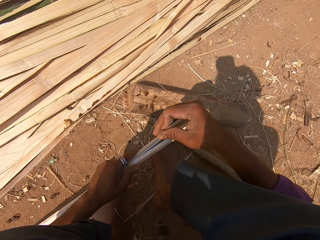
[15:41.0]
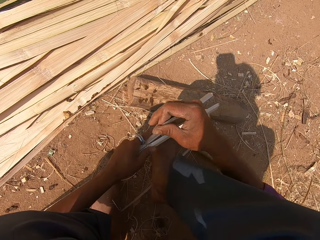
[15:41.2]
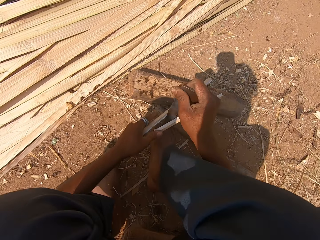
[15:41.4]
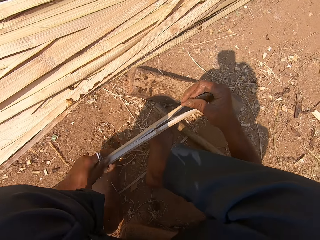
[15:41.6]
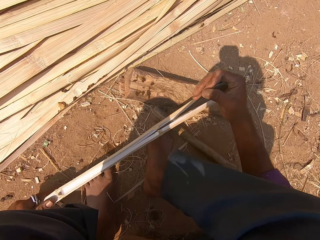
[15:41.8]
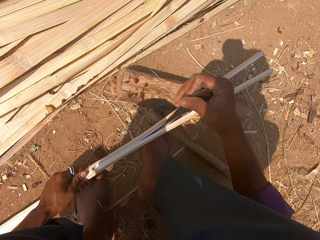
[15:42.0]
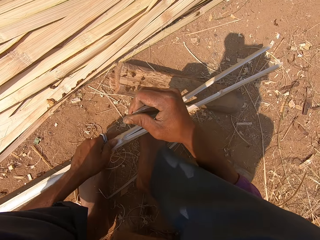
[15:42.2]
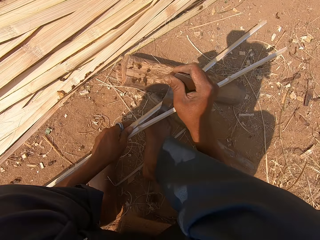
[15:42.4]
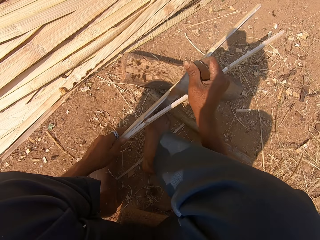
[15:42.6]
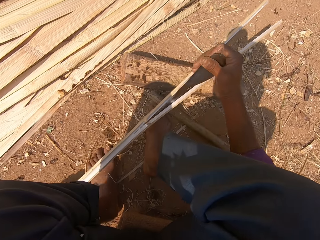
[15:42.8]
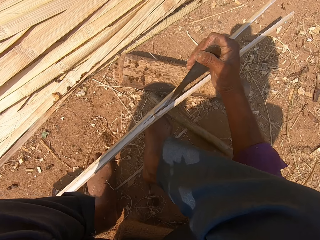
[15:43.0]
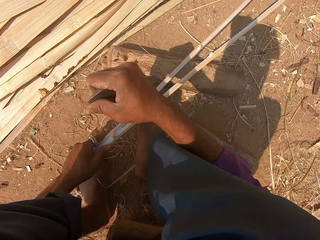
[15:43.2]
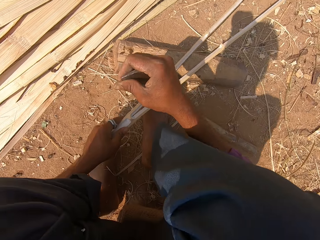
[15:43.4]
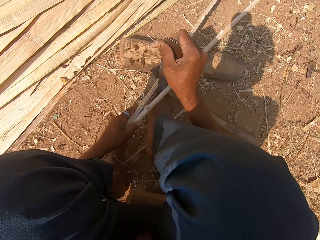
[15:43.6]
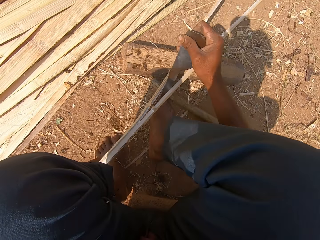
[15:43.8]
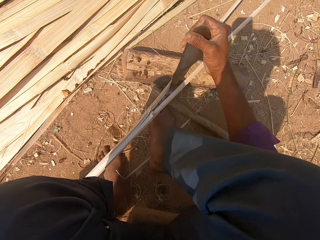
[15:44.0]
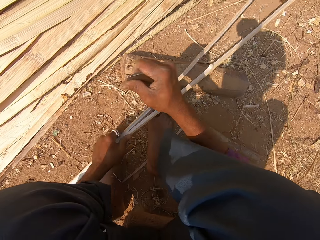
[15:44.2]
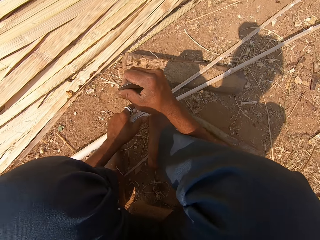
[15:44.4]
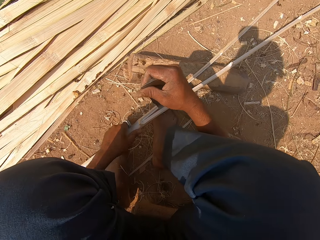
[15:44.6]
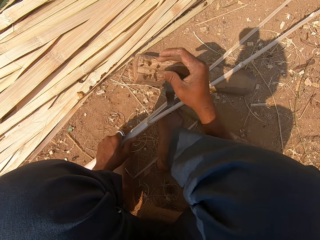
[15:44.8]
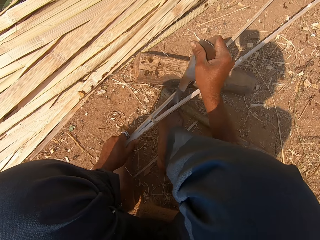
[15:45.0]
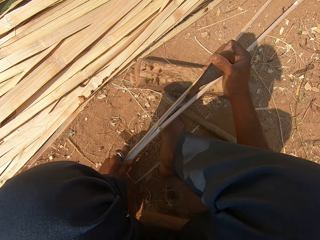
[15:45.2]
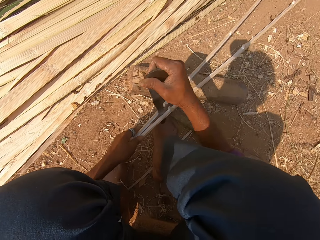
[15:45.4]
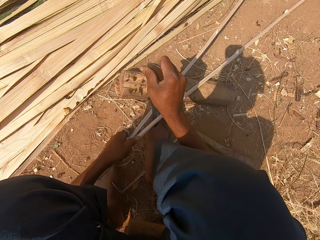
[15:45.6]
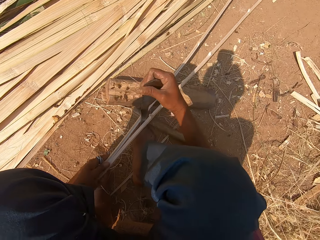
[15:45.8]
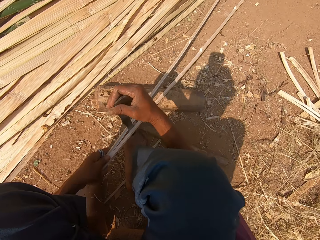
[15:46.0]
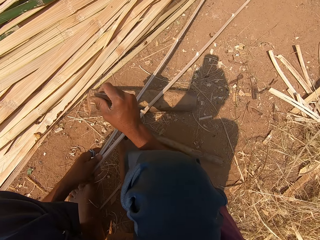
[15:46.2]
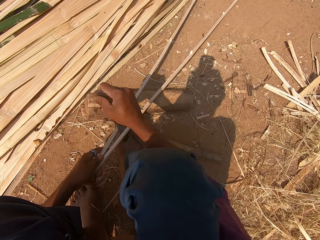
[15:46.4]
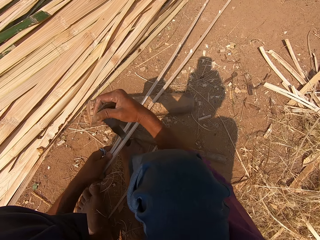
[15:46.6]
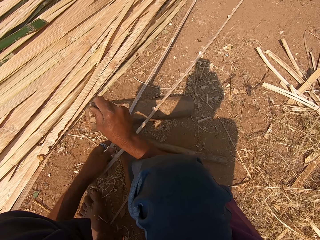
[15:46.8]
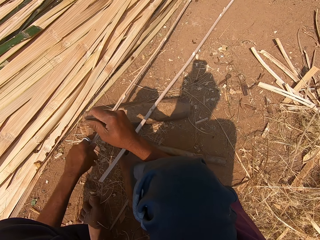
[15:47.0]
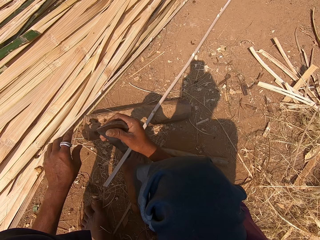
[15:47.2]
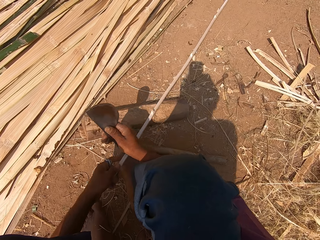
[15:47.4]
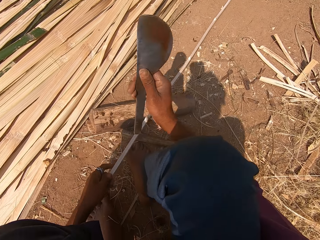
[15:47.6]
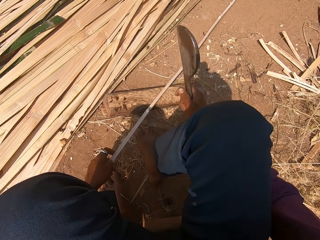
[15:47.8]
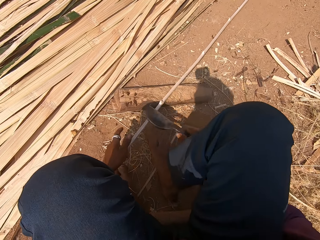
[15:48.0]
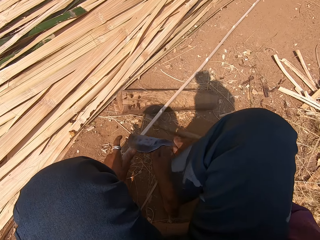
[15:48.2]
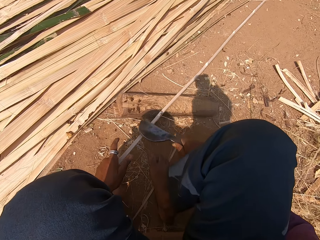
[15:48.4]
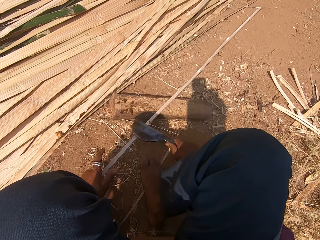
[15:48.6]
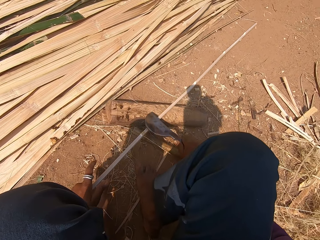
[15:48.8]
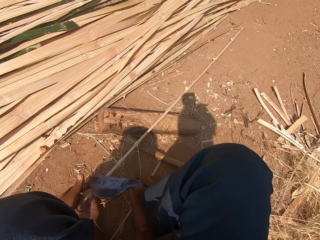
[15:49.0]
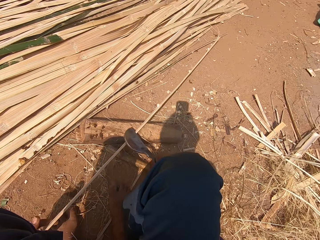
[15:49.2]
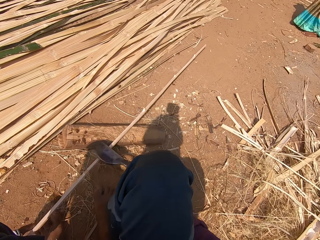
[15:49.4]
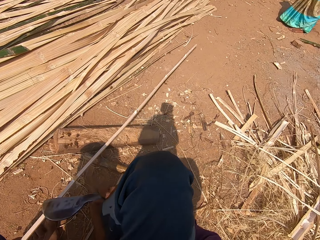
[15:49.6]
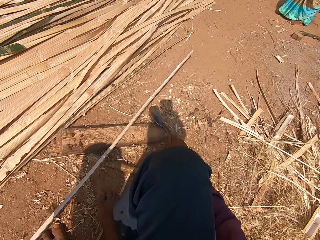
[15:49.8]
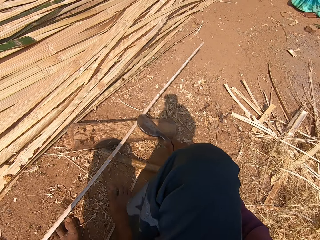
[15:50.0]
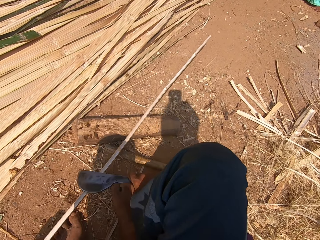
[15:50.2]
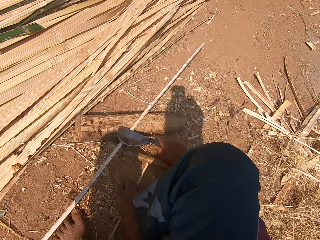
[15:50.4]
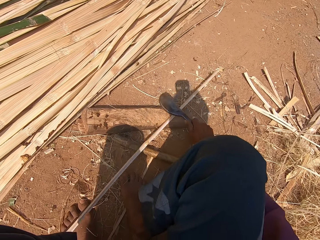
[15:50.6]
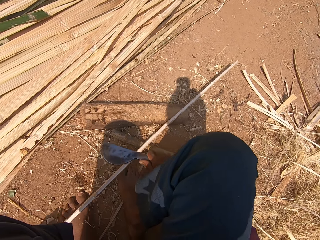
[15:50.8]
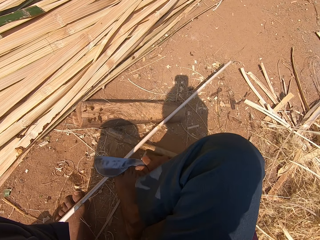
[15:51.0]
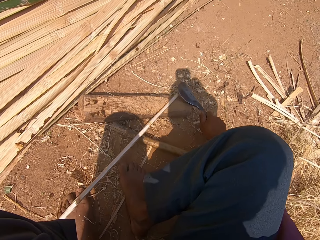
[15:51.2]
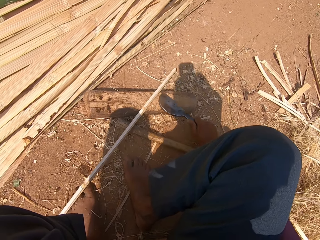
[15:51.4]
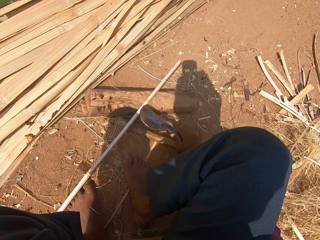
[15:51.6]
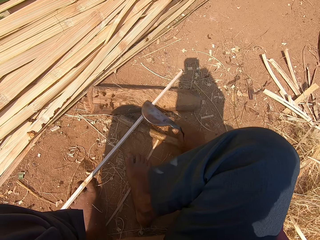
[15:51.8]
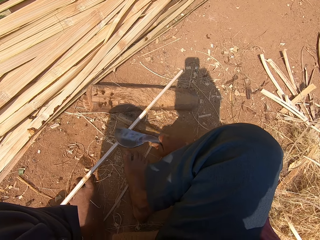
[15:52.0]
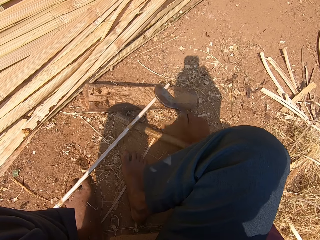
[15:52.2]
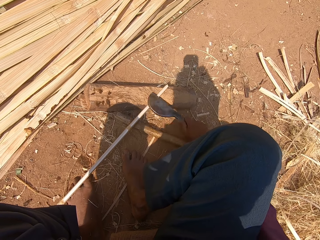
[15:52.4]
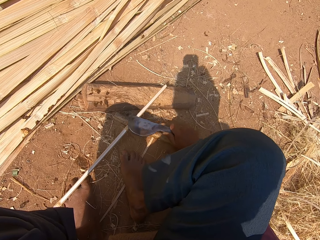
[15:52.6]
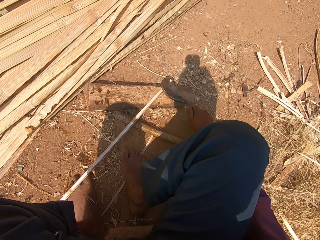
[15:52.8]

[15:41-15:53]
The camera wearer chops the reed with the sickle. They sharpen a bamboo stick.

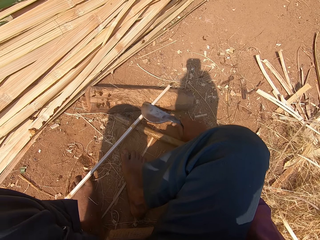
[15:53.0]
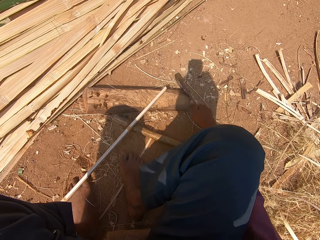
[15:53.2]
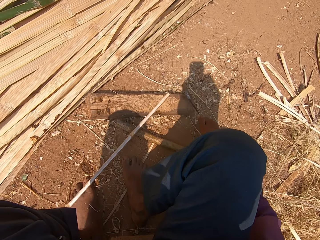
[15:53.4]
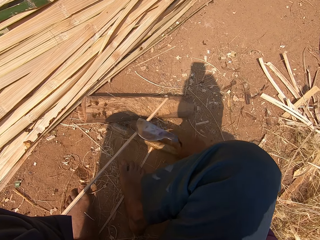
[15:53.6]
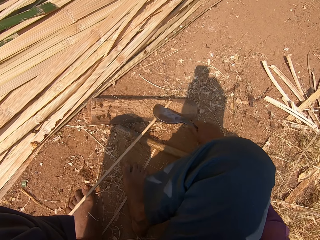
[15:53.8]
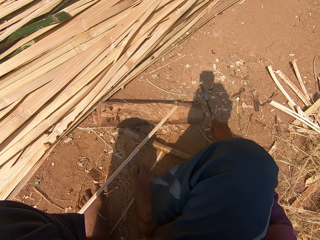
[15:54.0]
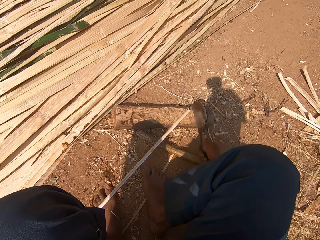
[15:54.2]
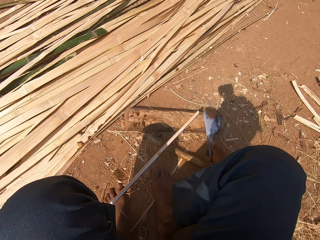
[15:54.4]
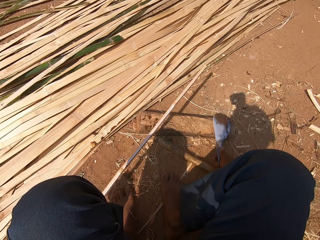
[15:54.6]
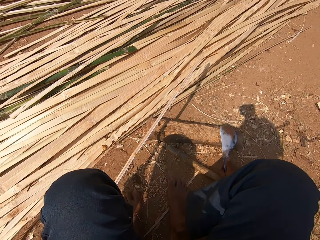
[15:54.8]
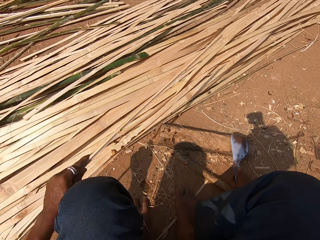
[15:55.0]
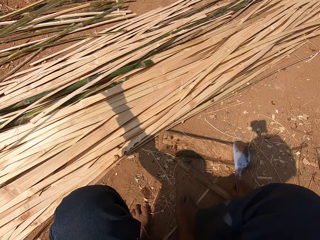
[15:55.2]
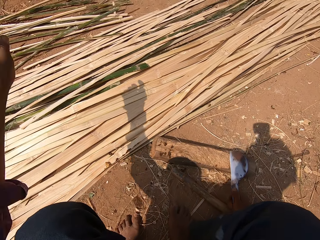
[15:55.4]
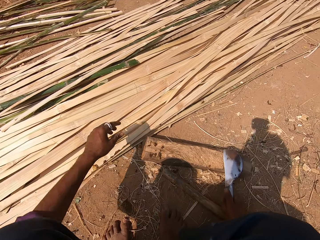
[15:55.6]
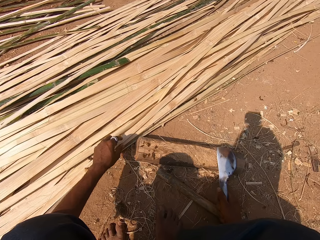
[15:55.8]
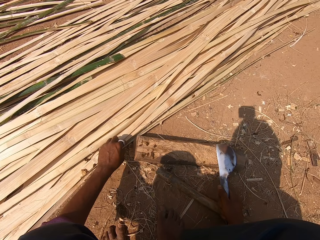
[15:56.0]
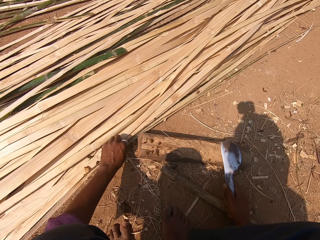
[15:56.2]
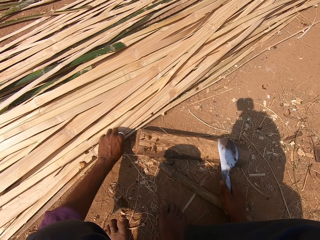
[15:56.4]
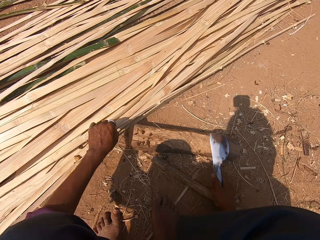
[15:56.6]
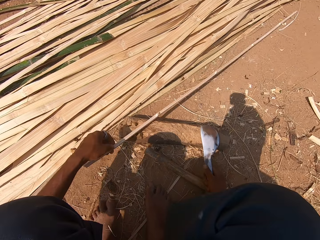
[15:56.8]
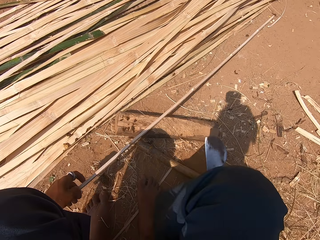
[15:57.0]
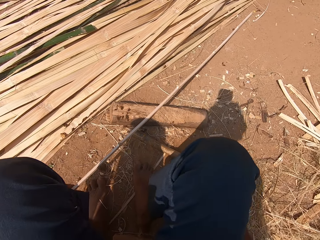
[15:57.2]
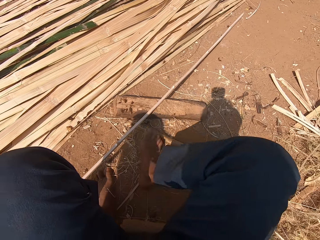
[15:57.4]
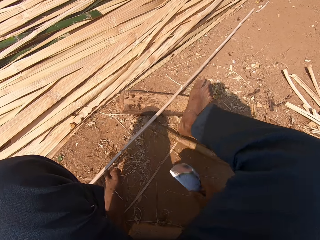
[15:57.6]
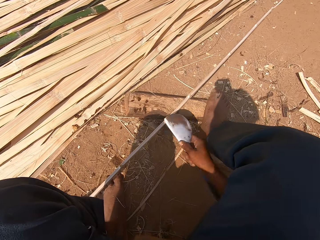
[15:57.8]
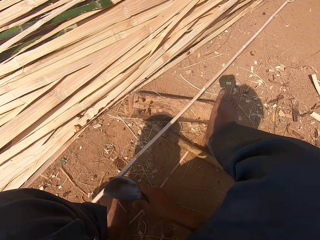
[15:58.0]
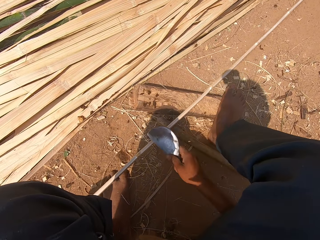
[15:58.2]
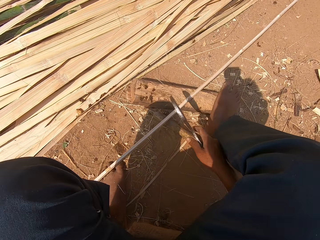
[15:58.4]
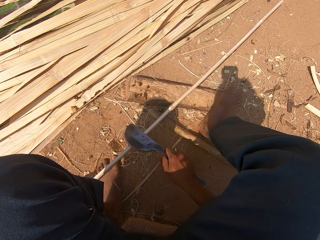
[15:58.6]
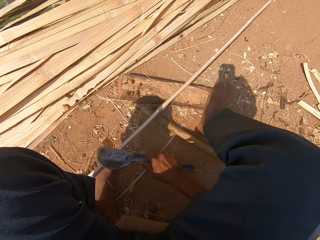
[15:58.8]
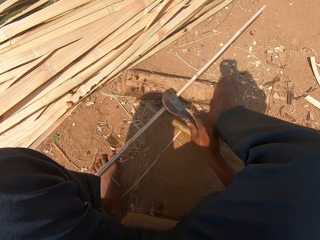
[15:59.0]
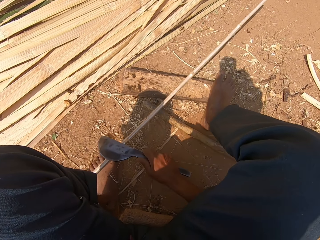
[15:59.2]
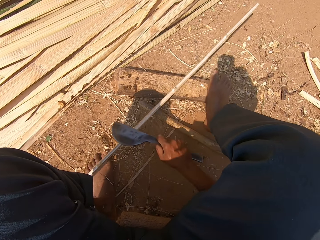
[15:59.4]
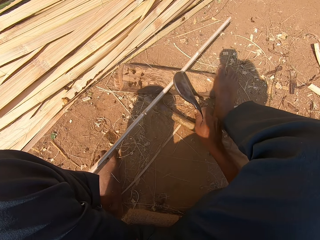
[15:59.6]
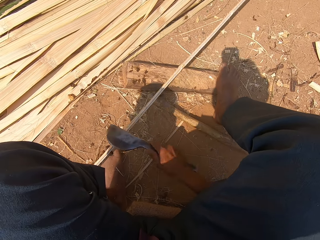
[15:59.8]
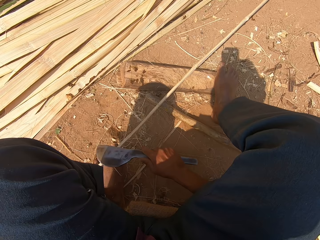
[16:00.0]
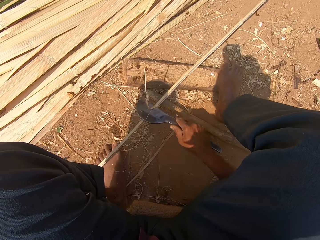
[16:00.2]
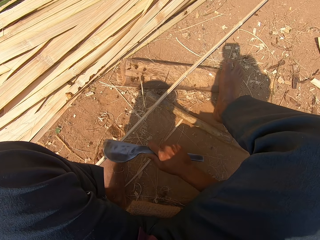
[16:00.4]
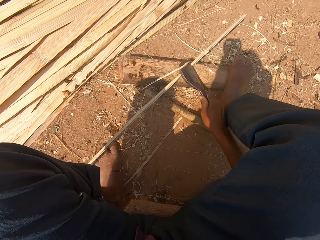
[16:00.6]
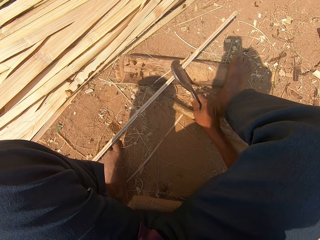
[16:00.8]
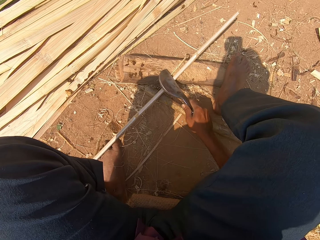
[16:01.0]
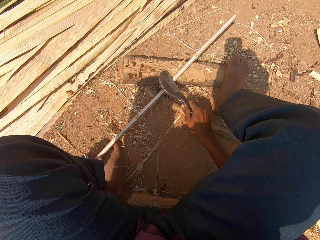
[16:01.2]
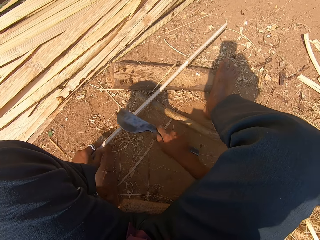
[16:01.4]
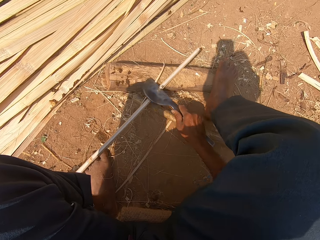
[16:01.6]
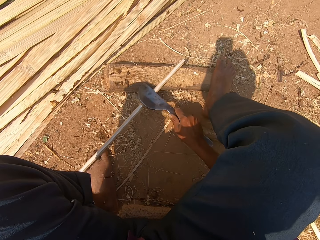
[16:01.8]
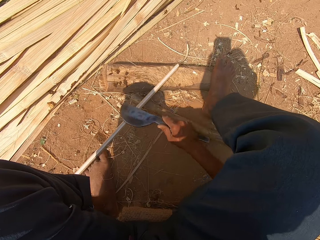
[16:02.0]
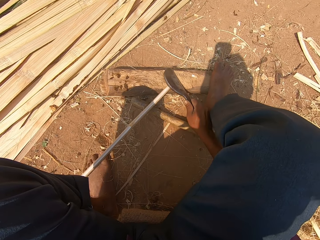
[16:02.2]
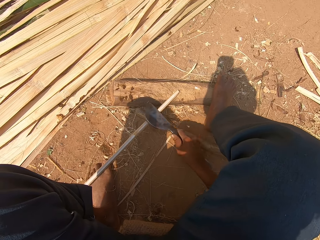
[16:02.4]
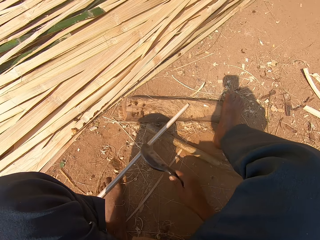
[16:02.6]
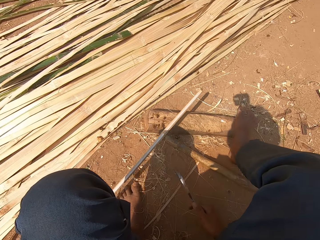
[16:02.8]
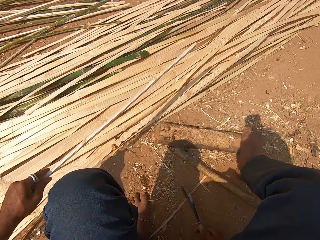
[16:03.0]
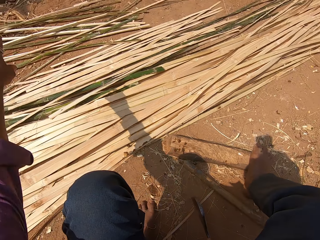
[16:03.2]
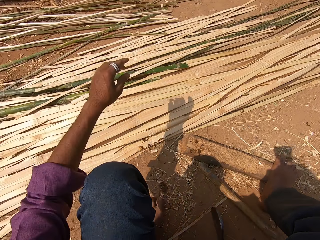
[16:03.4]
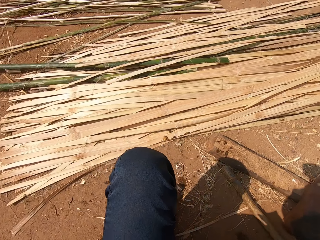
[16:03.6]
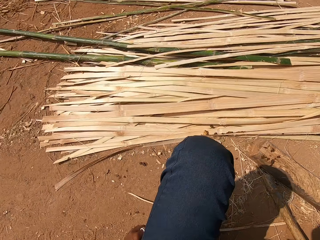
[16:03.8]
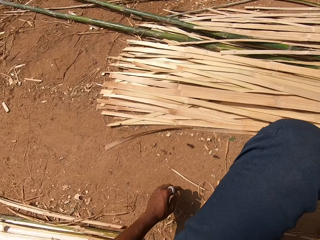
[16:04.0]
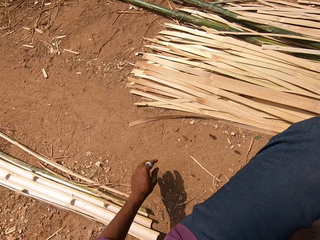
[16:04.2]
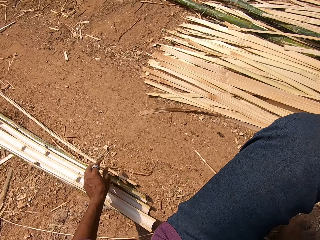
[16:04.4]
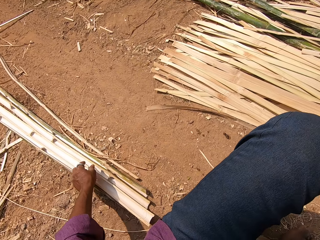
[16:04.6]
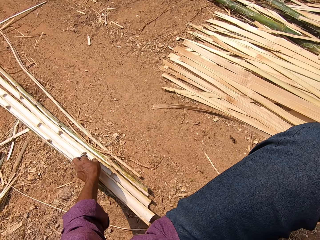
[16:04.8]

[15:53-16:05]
The camera wearer throws the reed or bamboo stick aside. They pick another reed. They hold the bamboo stick. They chop the reed with the sickle. They sharpen the bamboo stick. They throw the reed aside.
